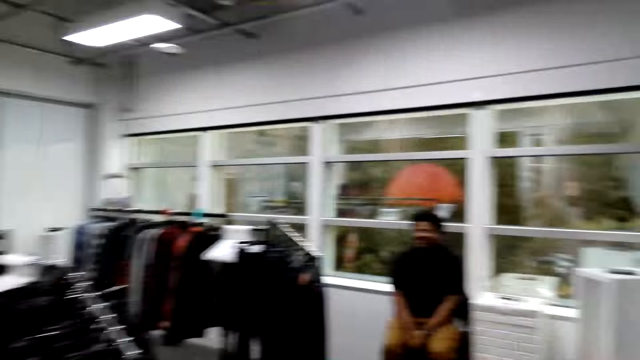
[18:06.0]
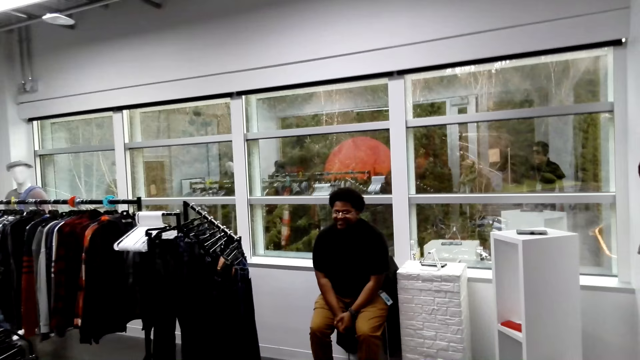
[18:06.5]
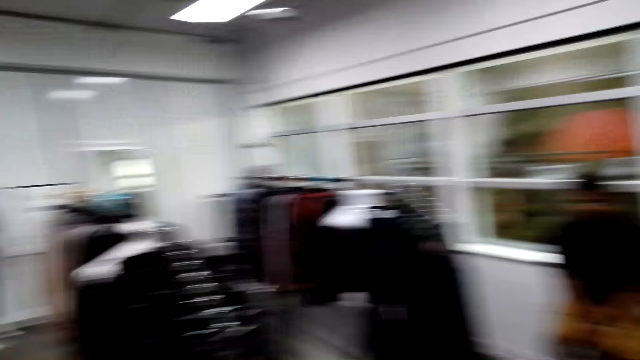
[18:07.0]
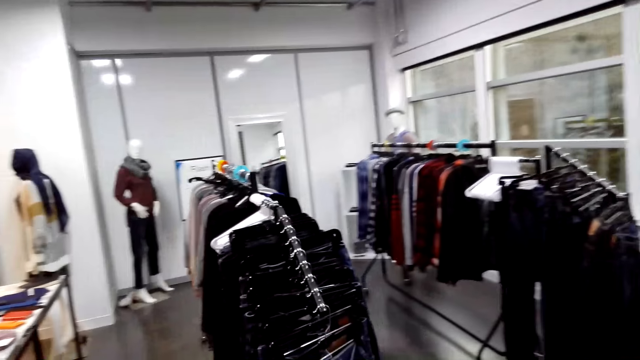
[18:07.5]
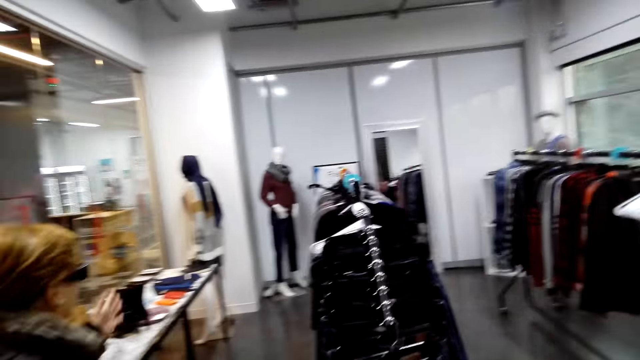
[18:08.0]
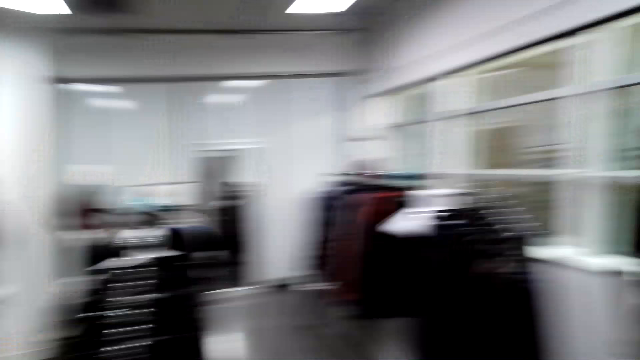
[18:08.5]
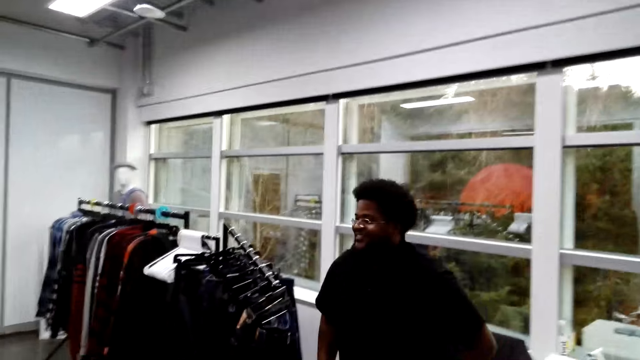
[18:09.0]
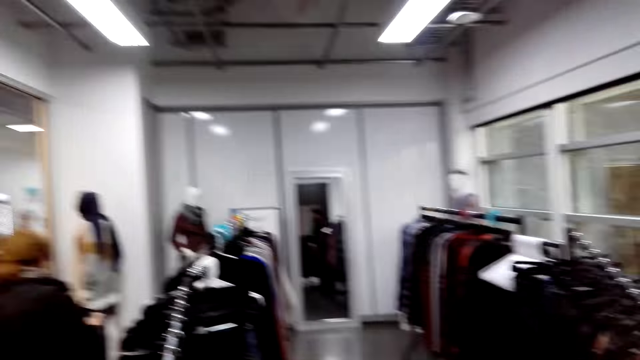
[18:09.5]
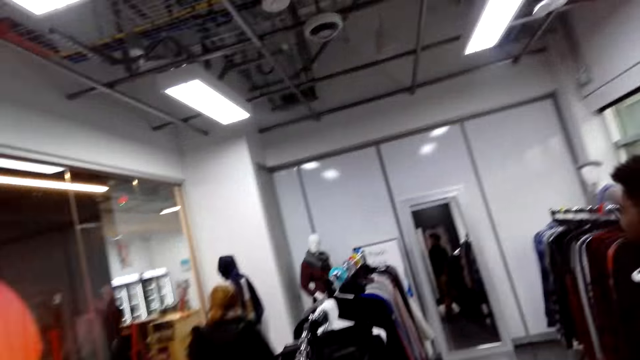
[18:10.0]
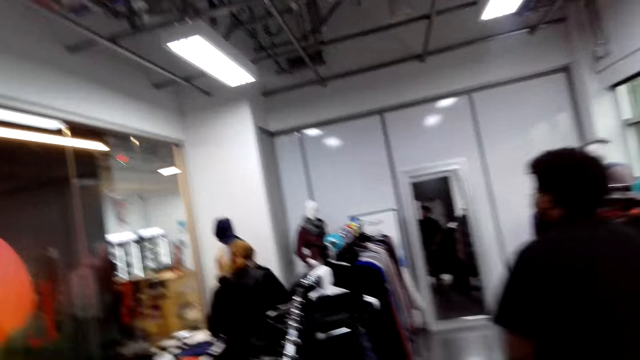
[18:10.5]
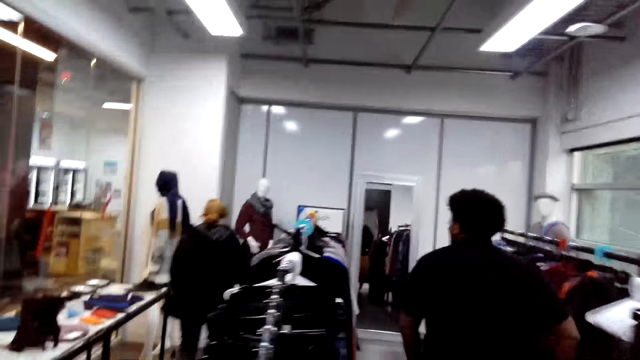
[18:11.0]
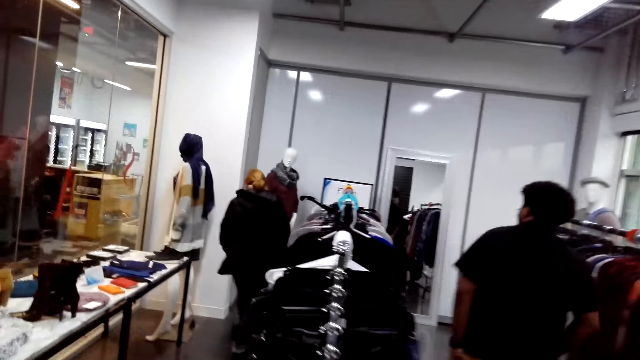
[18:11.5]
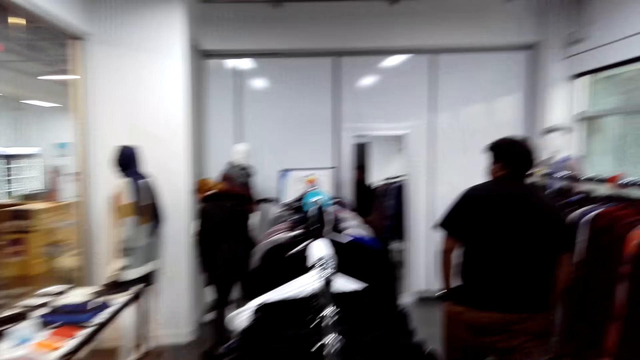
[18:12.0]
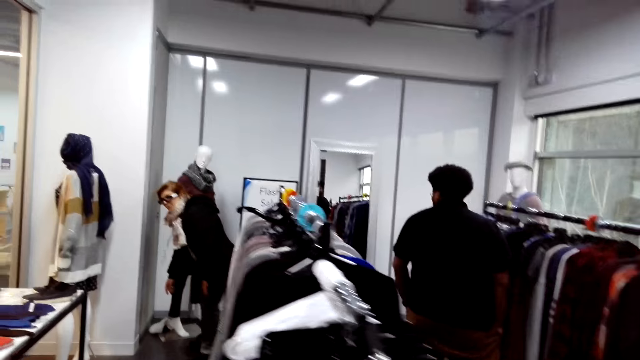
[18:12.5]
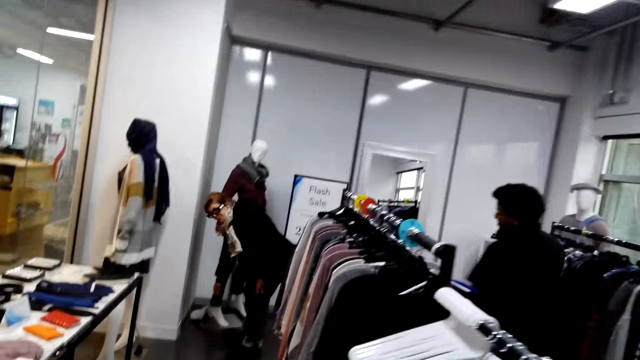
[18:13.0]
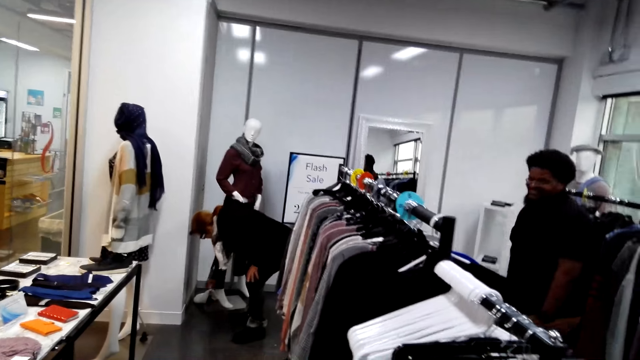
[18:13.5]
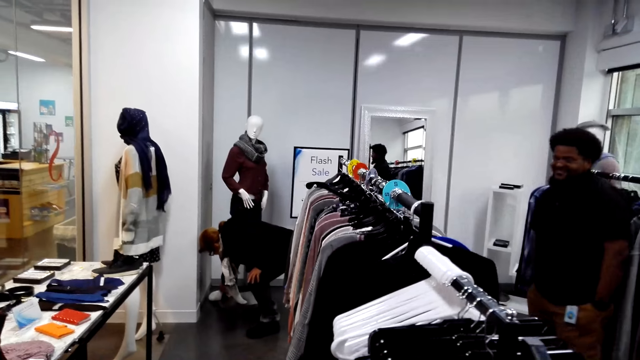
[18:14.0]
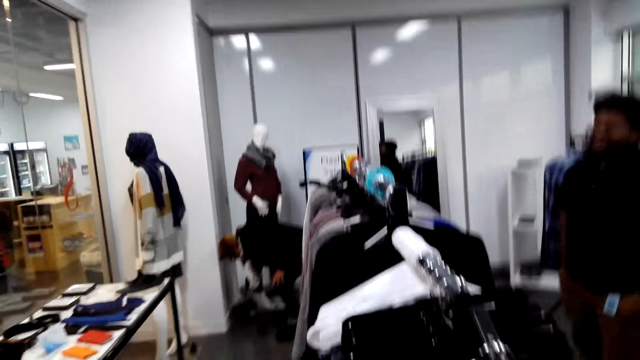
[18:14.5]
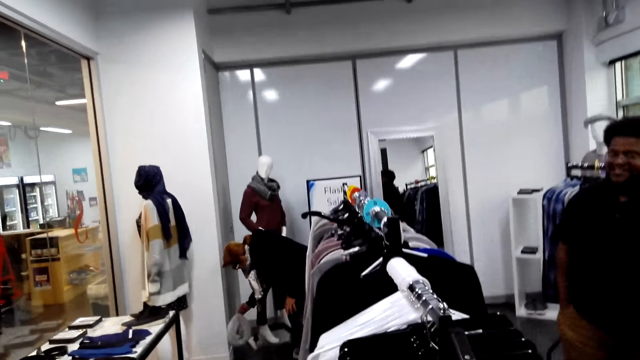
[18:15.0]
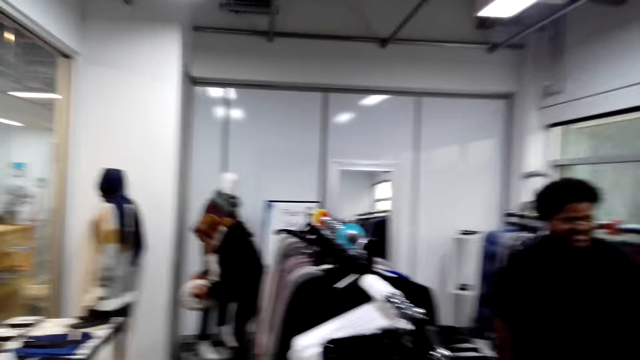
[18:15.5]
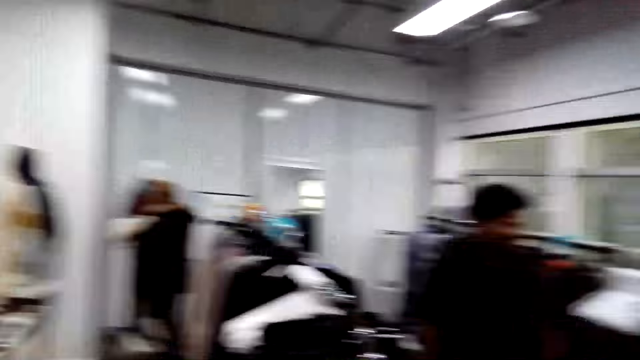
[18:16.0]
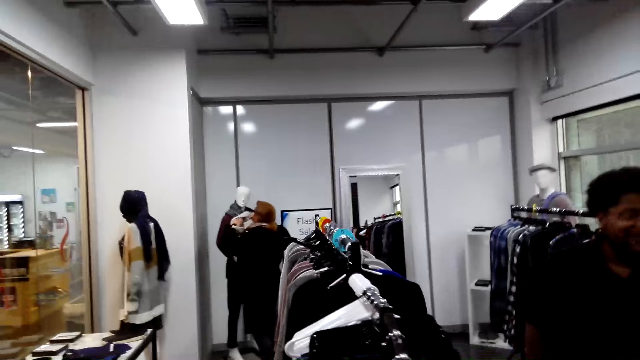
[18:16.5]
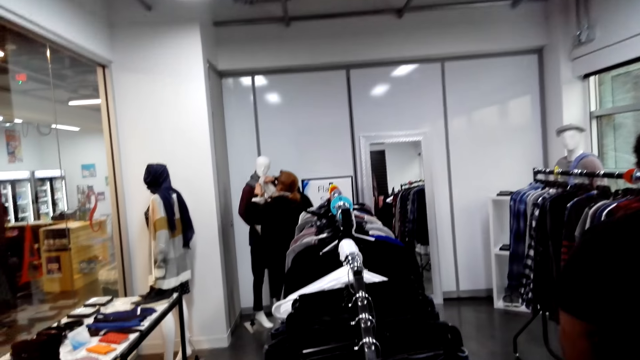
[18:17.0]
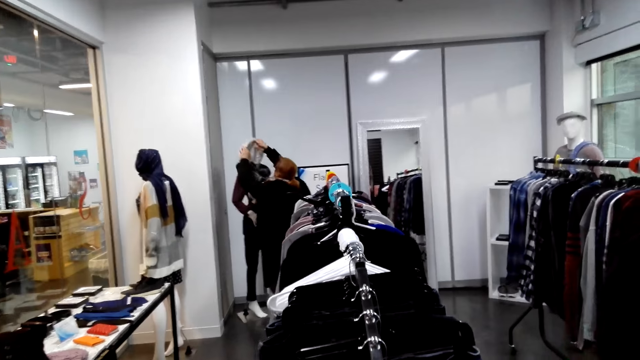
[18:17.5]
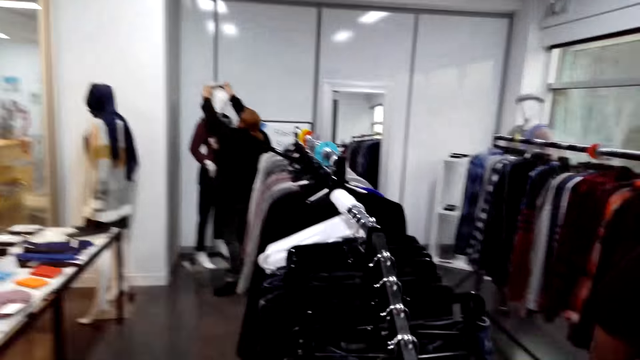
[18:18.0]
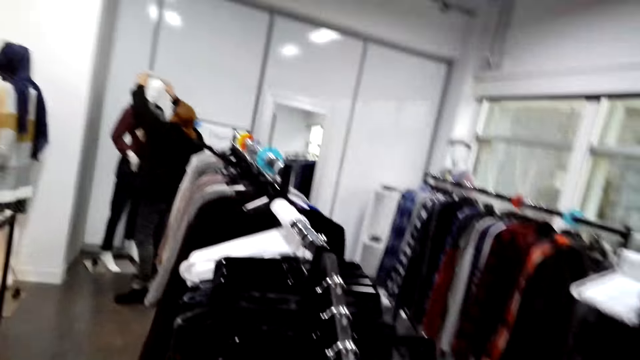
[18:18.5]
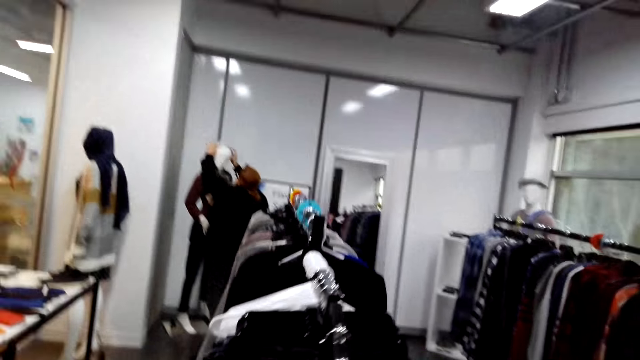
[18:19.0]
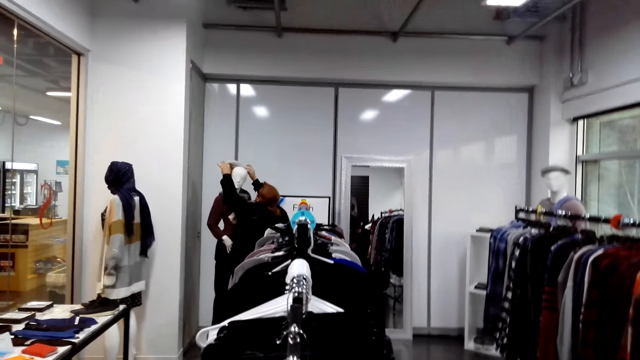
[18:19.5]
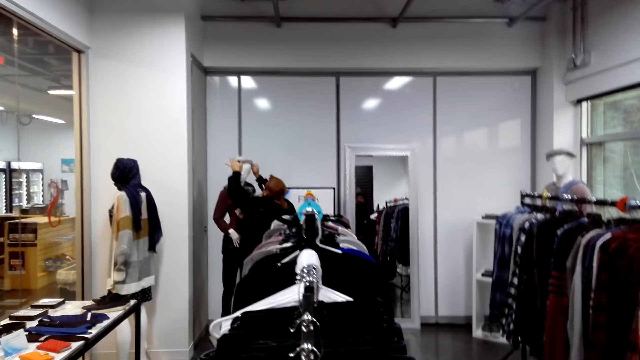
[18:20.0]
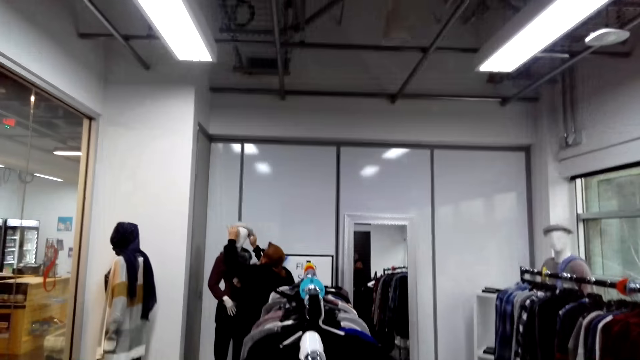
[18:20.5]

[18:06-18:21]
A man walks to the camera wearer. The camera wearer looks around. The man walks around. A woman walks to the end of the room. The woman picks up a hat. The camera wearer converses with the woman. They put the hat on the doll.

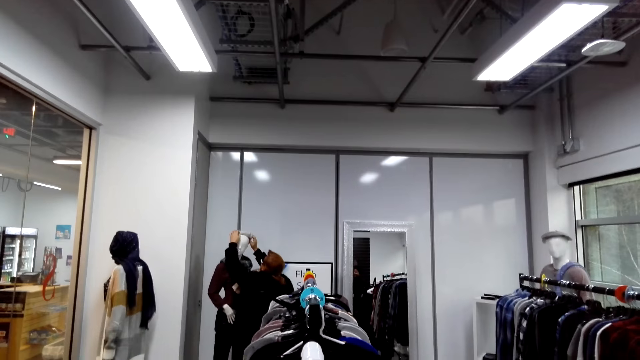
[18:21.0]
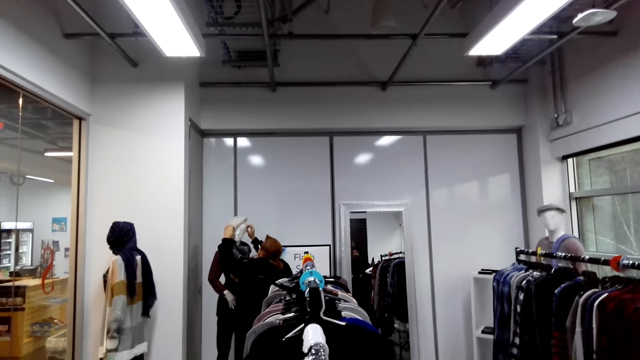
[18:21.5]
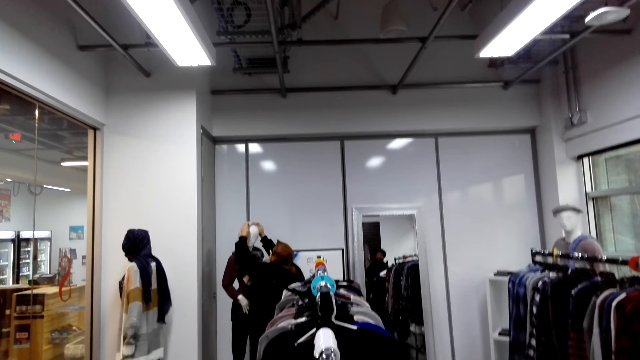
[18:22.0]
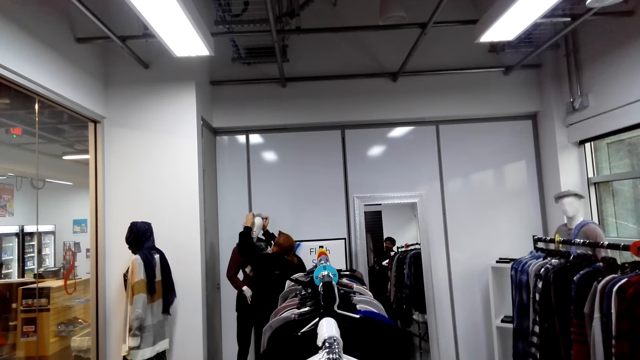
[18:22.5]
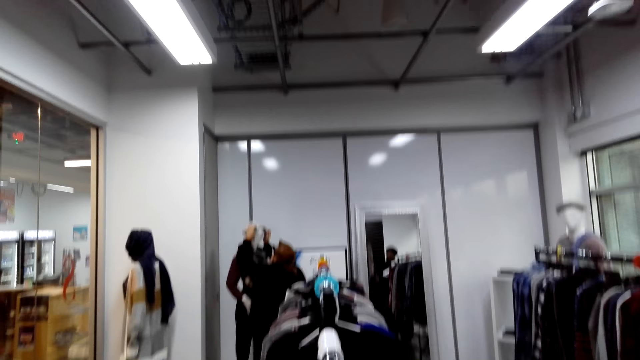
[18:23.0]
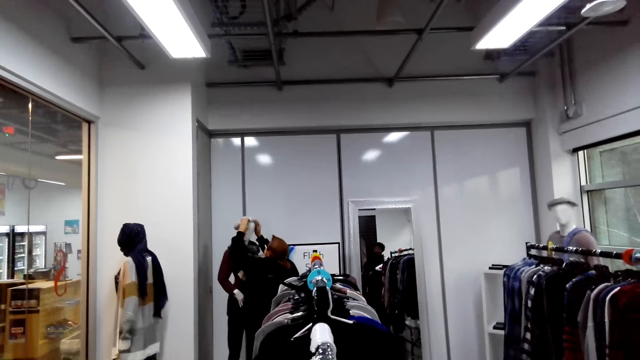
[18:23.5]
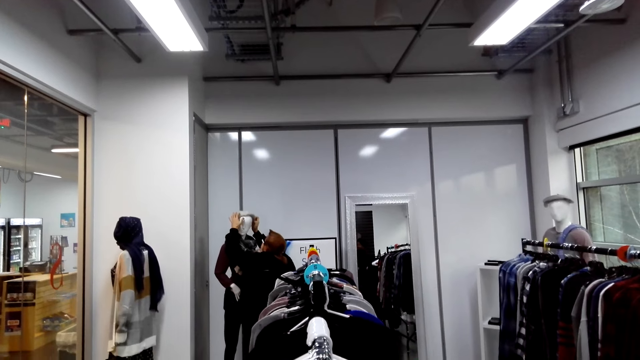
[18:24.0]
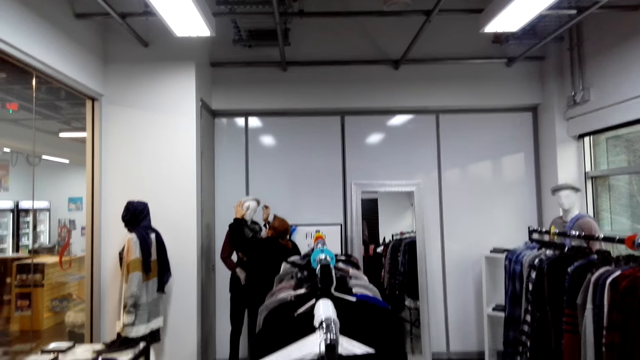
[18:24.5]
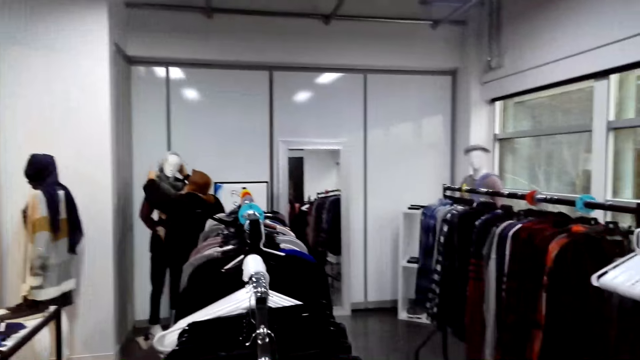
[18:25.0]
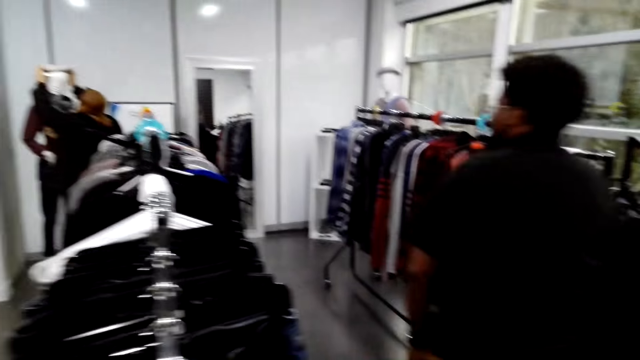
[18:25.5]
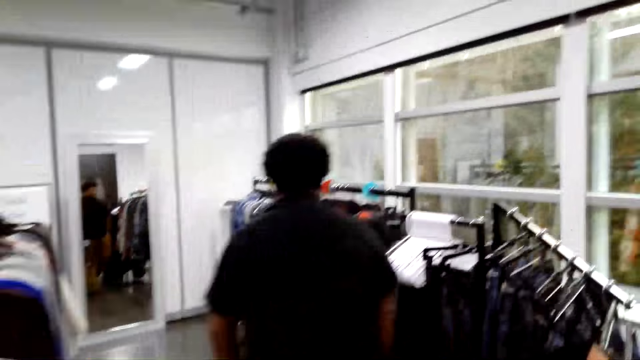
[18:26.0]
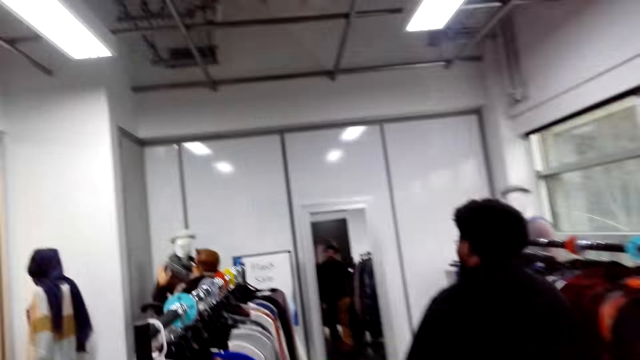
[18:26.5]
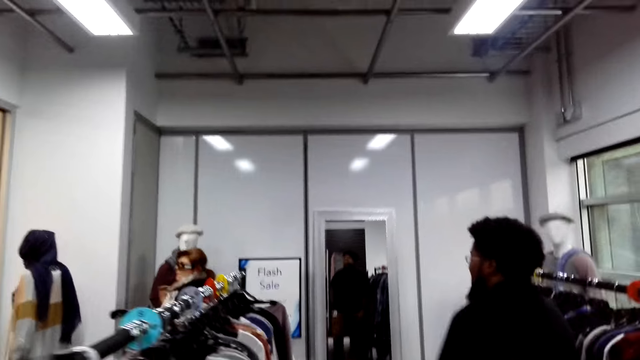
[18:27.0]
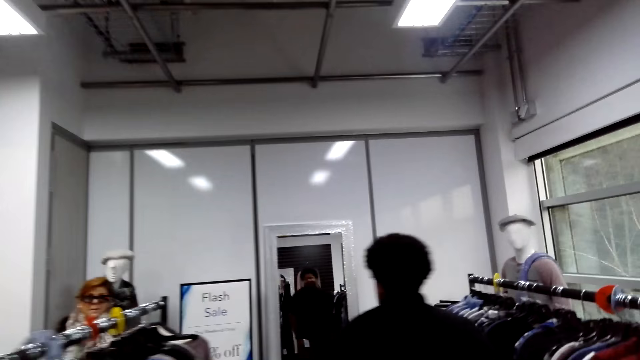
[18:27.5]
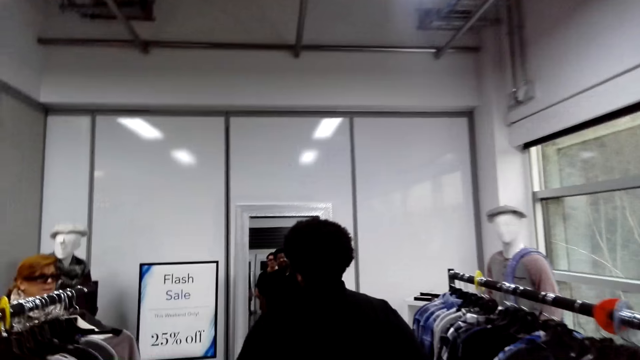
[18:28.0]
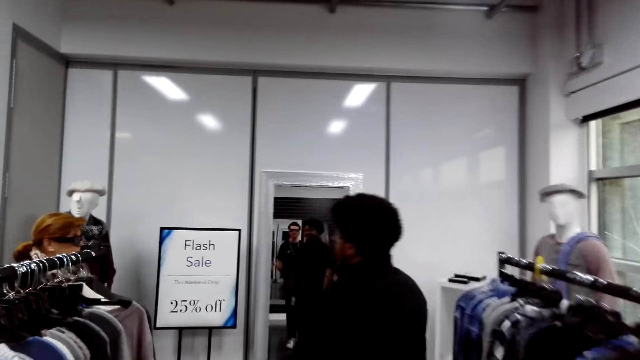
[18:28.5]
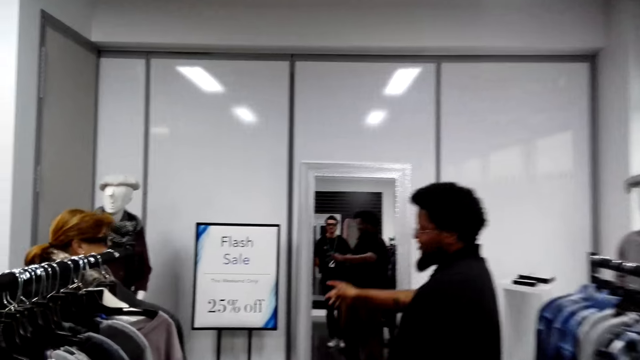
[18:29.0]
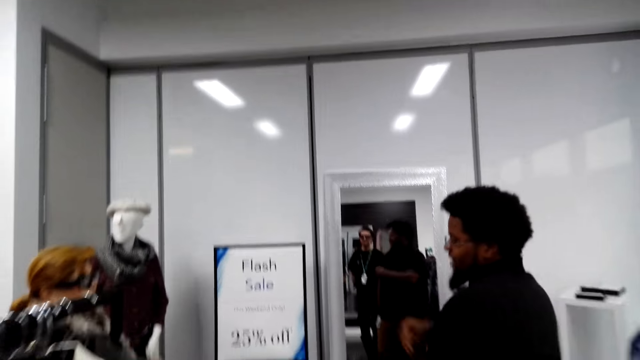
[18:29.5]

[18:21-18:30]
A woman converses with the camera wearer. A man walks around. The man converses with the camera wearer and the woman.
